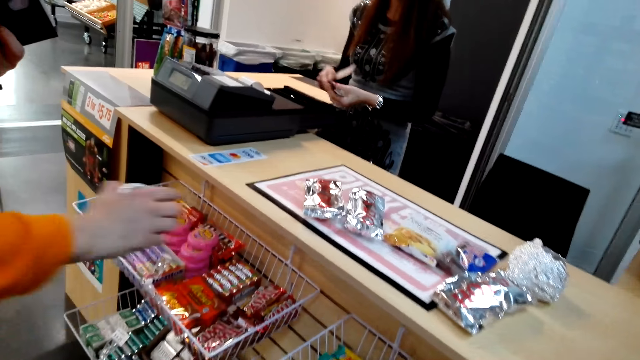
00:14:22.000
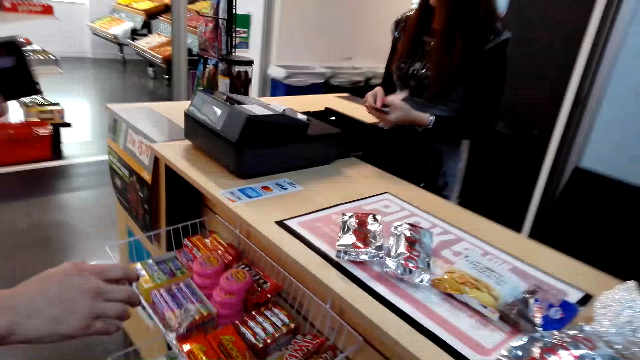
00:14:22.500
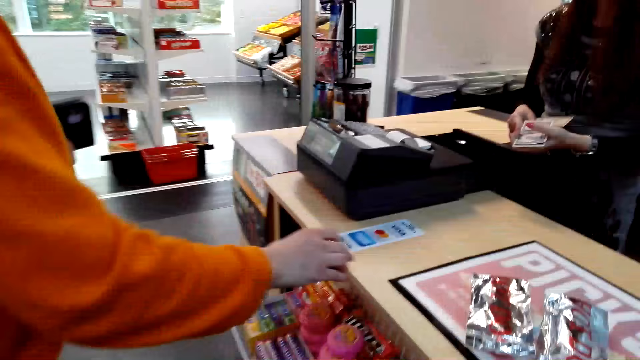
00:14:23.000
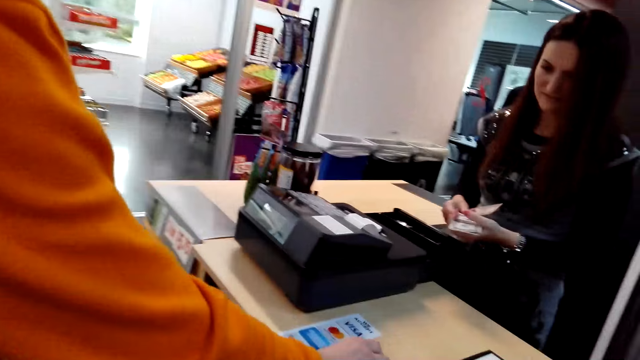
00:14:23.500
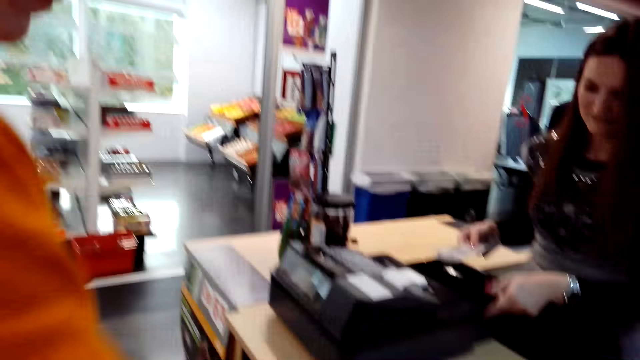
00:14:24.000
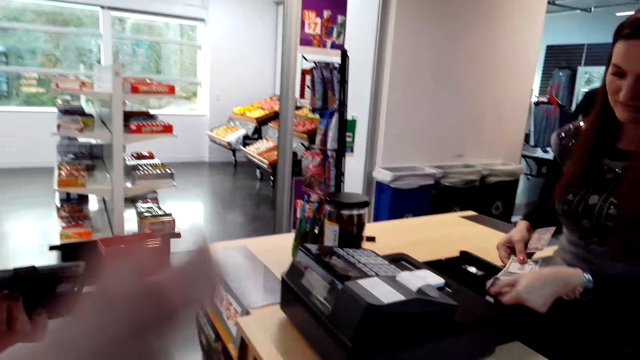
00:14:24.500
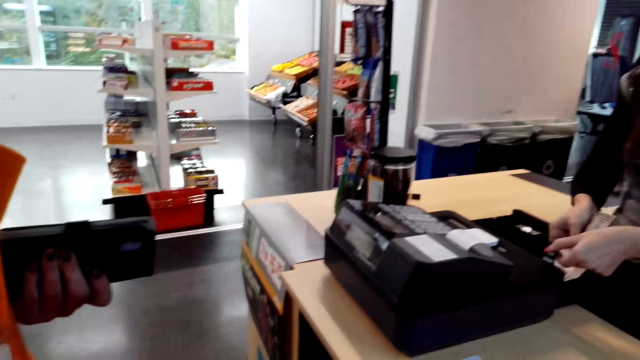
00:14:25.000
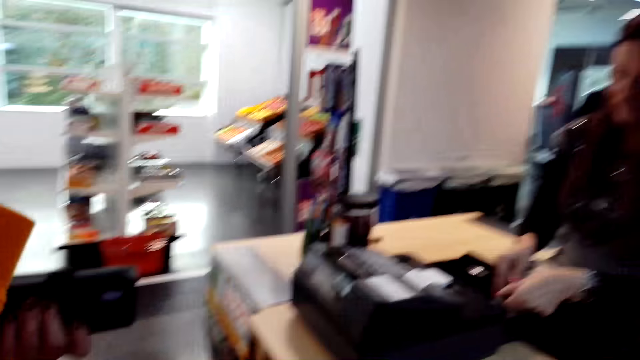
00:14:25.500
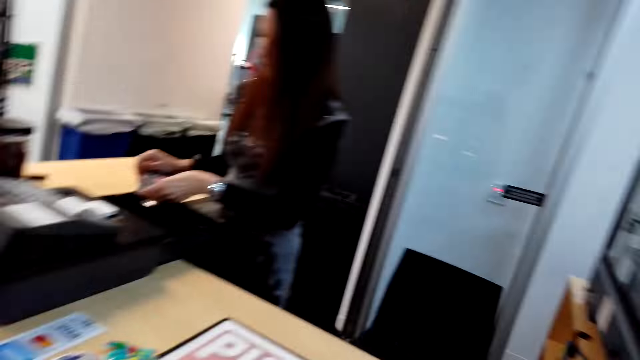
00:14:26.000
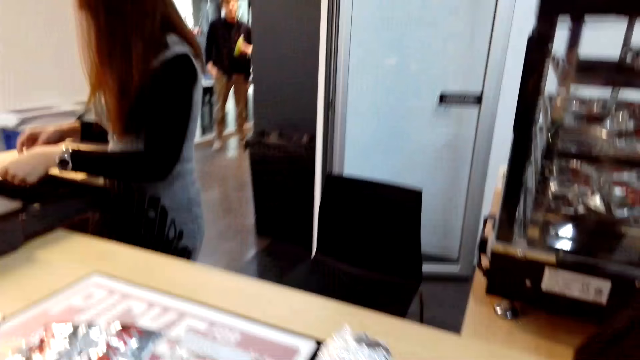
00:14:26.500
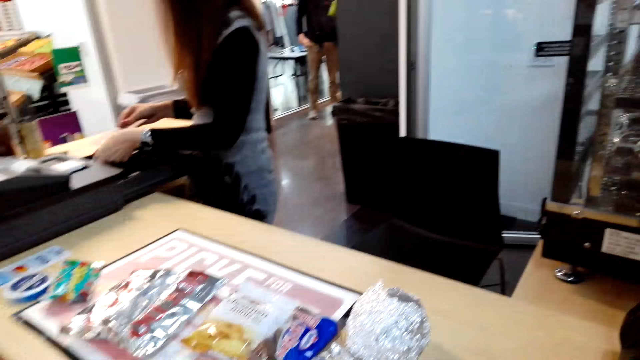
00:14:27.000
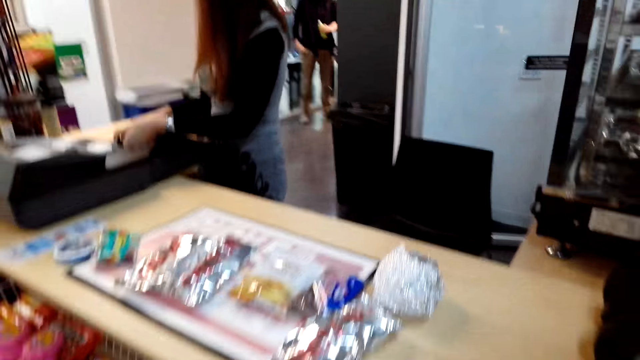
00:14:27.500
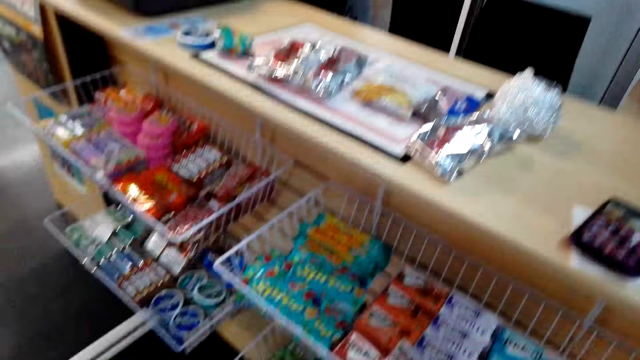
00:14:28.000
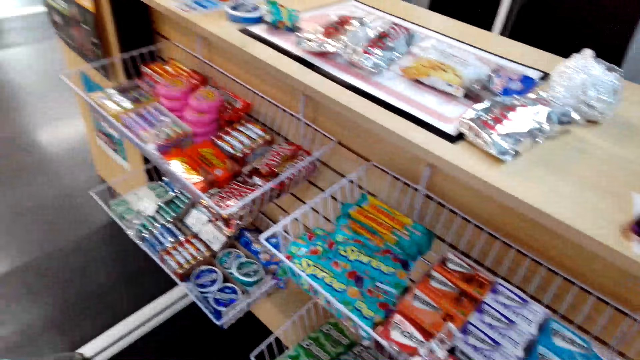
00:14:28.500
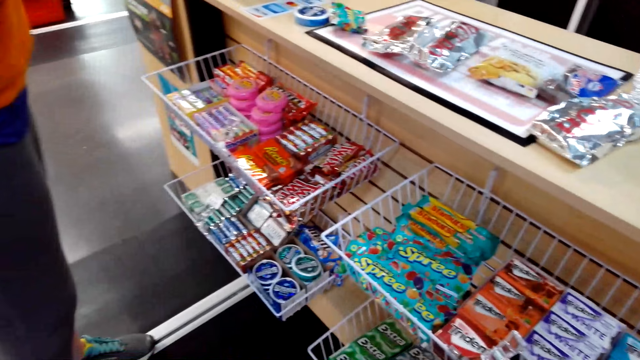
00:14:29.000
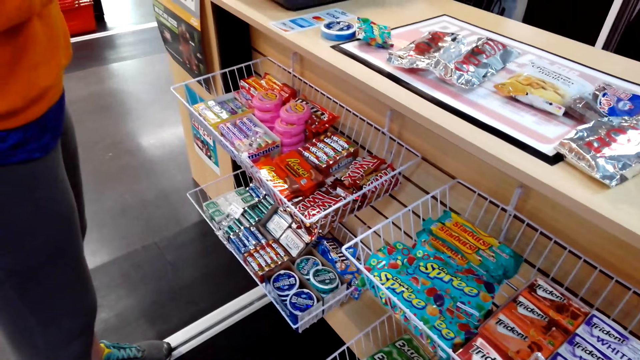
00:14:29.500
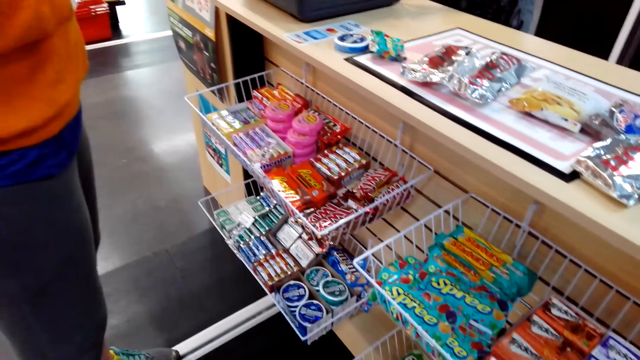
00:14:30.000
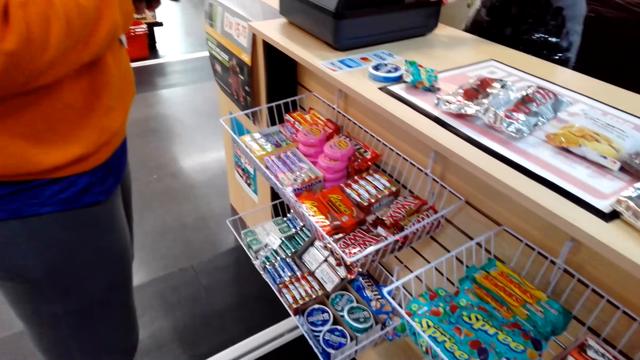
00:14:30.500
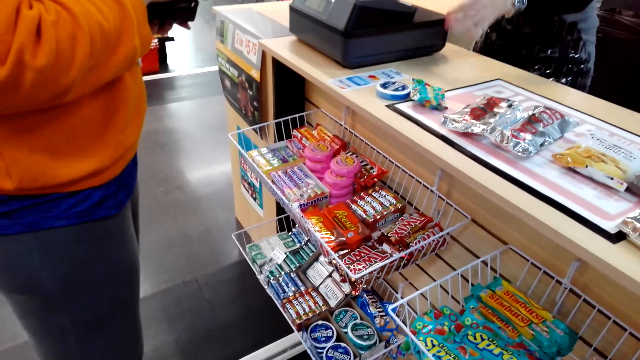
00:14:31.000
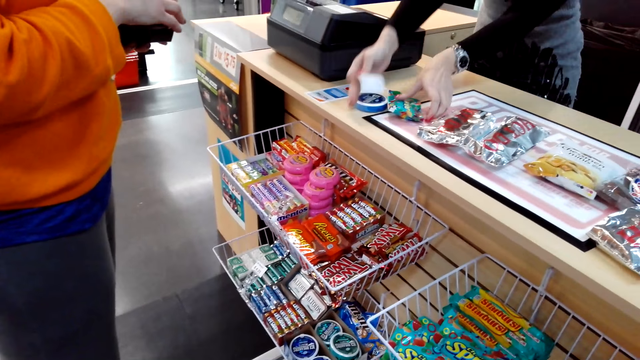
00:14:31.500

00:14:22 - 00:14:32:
A woman picks a snack from the displays. The woman counts the money. The woman puts the money in the shelf. The camera wearer looks around the supermarket. They look at the items on the shelf.

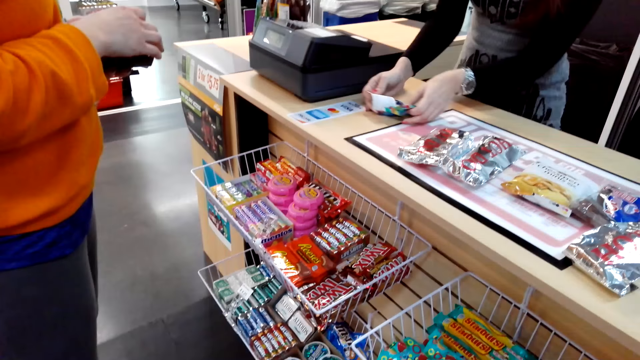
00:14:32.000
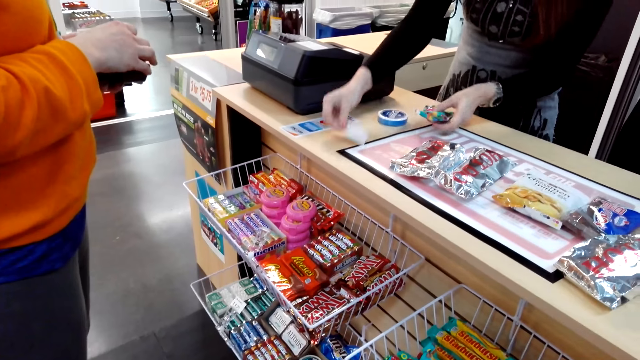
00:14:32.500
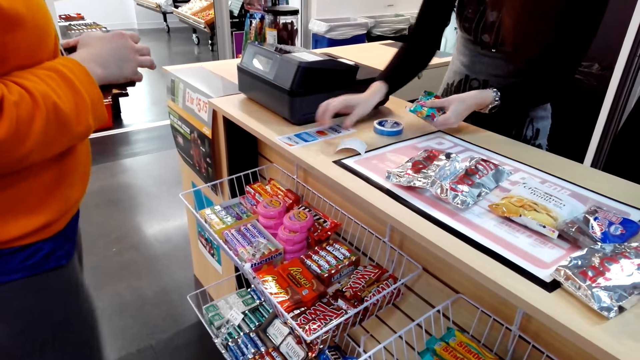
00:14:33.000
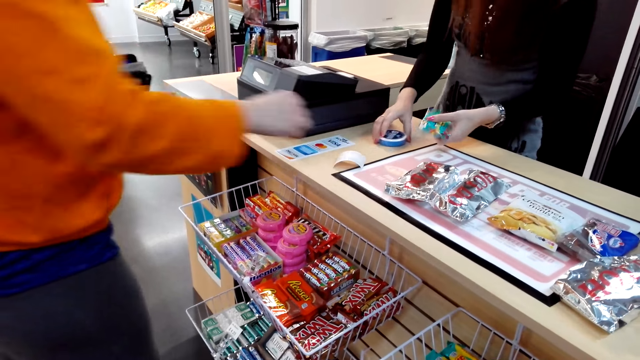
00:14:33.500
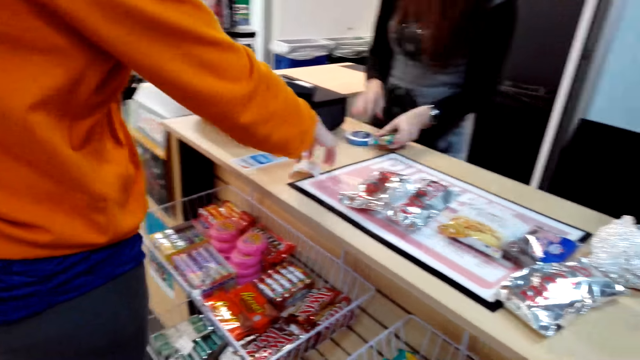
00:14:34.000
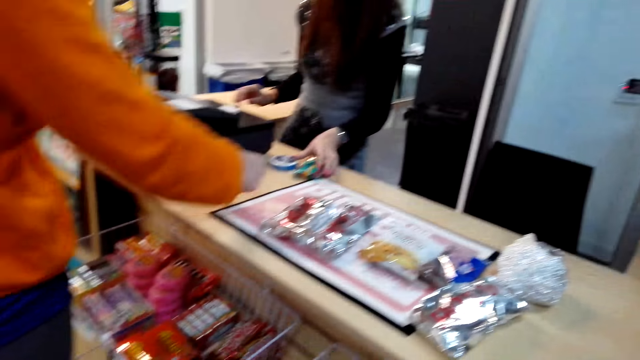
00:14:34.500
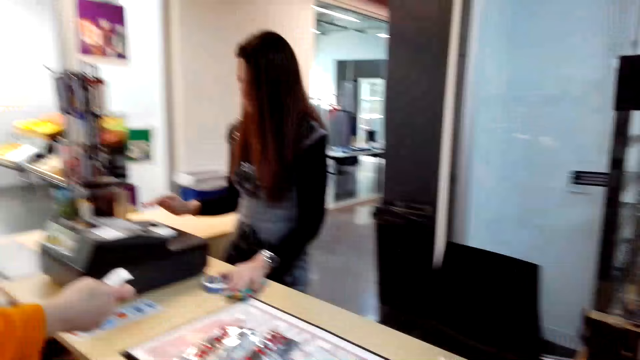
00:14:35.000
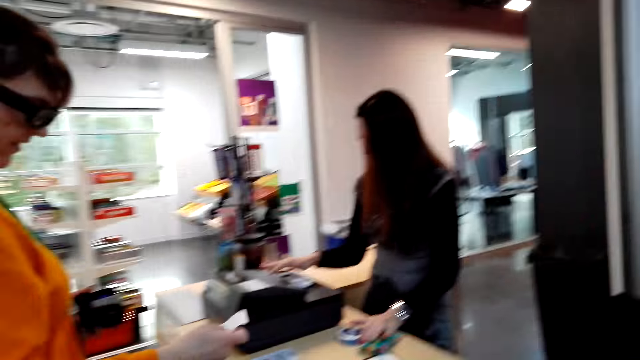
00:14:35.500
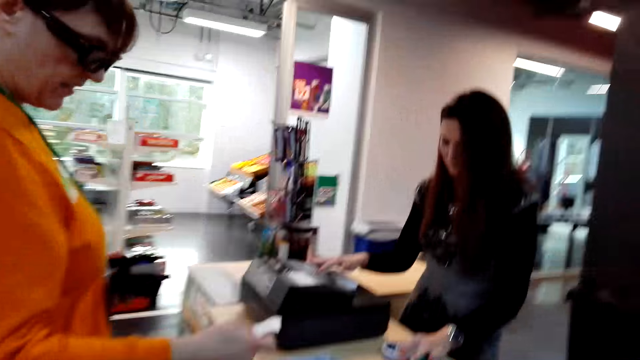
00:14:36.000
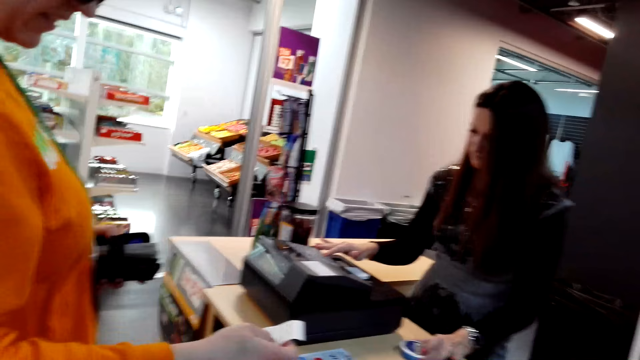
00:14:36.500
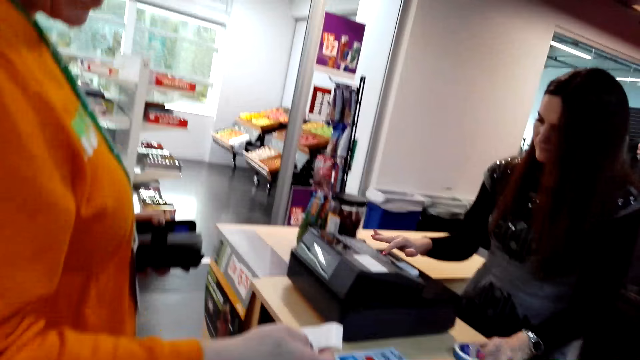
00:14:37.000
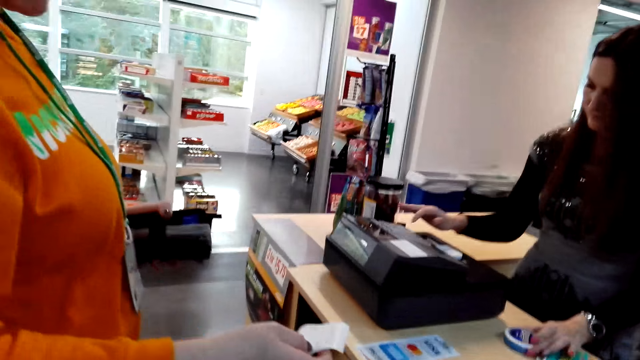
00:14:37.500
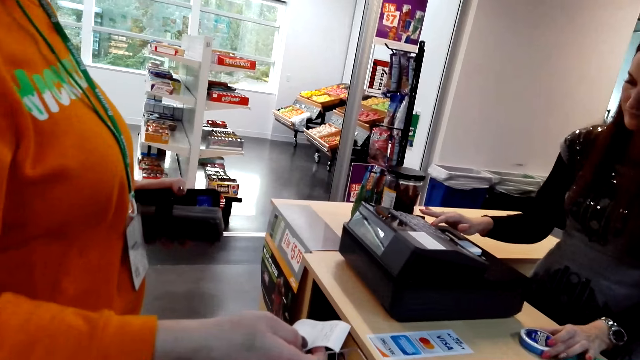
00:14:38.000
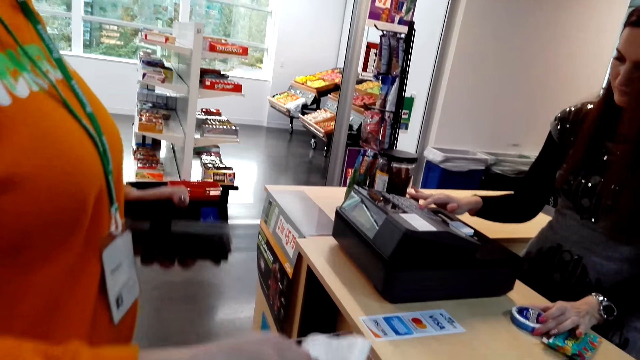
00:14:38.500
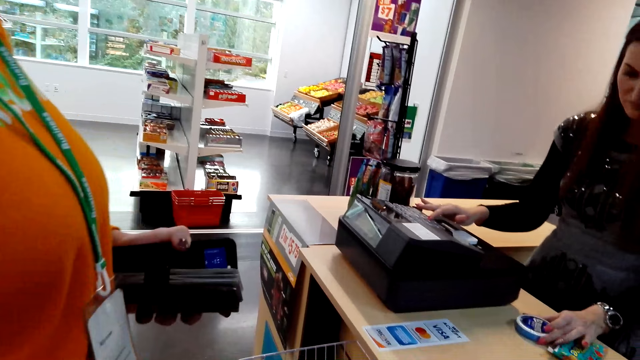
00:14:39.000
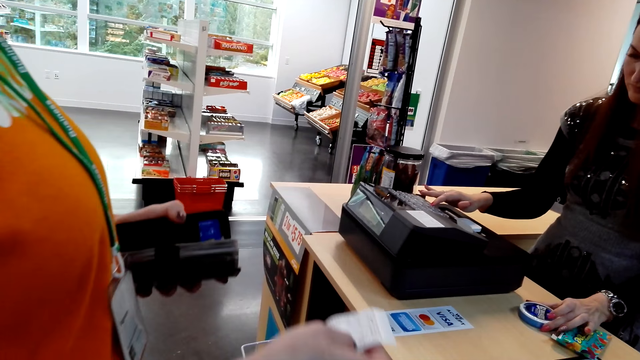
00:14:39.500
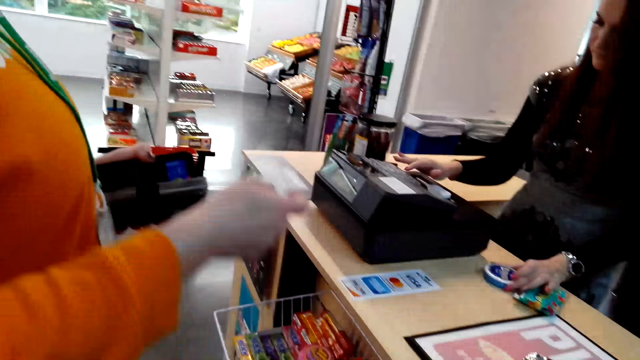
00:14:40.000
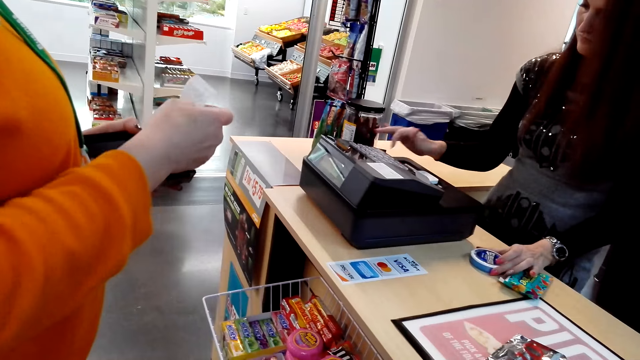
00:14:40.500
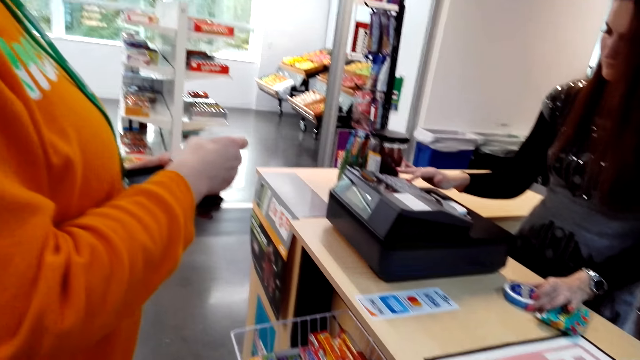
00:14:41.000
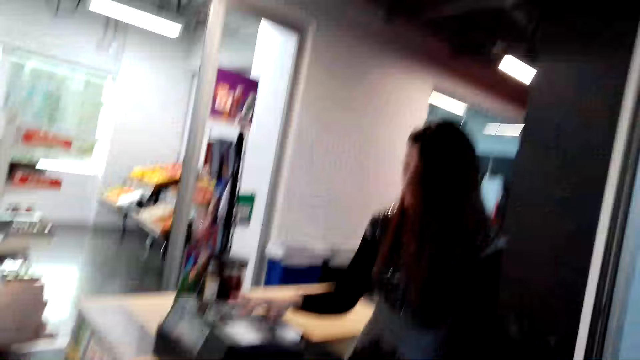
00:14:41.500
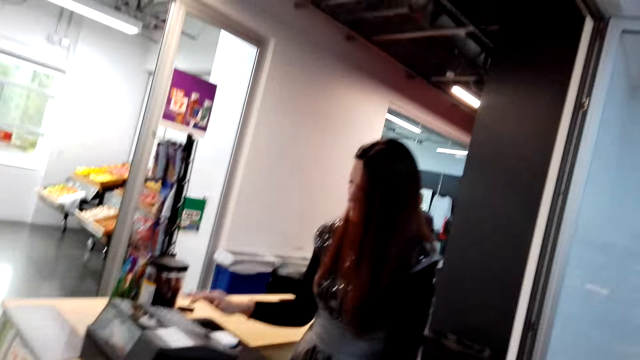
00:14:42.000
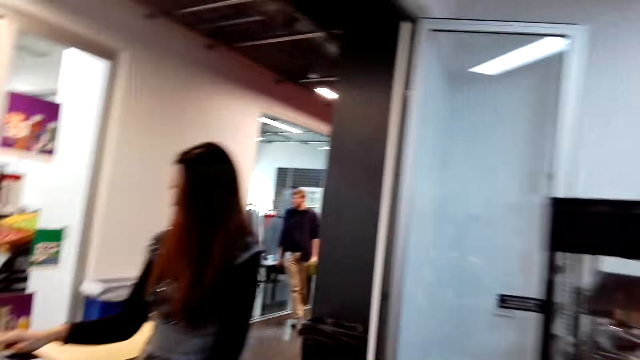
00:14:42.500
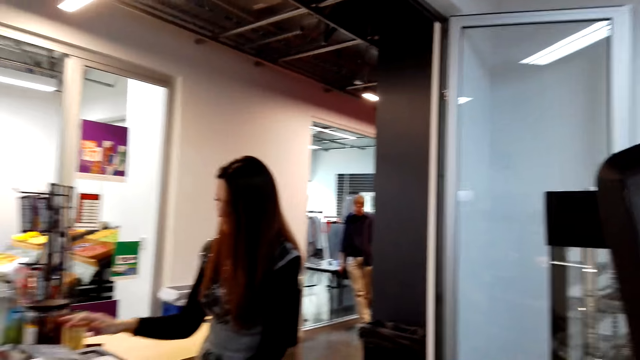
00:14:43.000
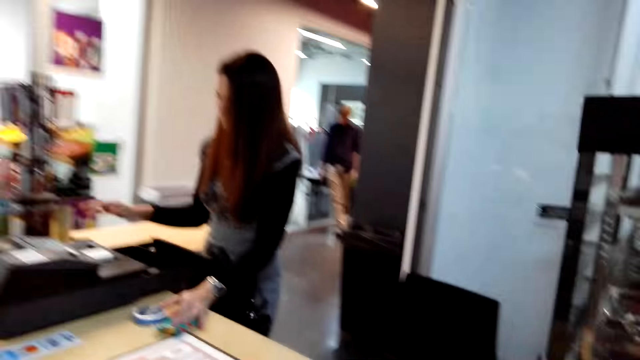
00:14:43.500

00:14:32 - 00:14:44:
A woman takes the items on the shelf. The woman puts down the receipt. Another woman picks a snack from the table. The camera wearer takes the item. A third woman picks the receipt from the table. The third woman looks at the receipt. The first woman presses the calculator.
